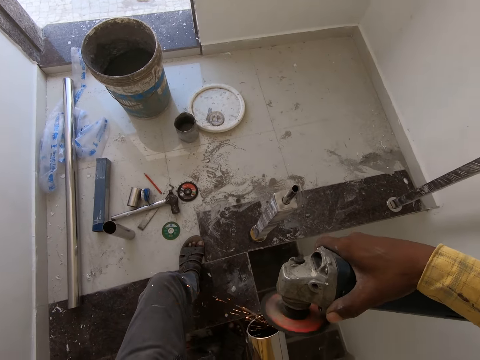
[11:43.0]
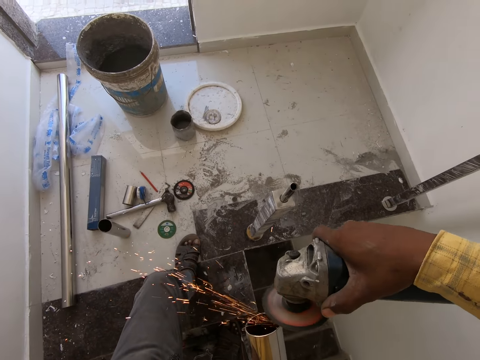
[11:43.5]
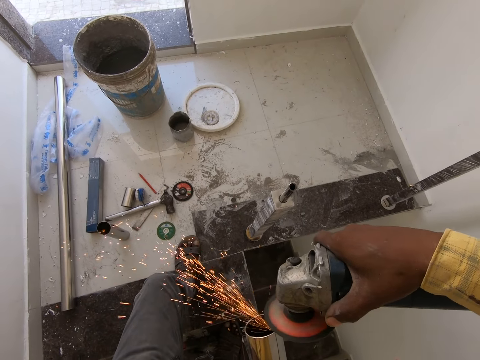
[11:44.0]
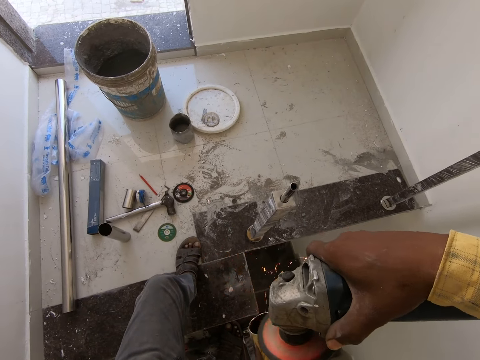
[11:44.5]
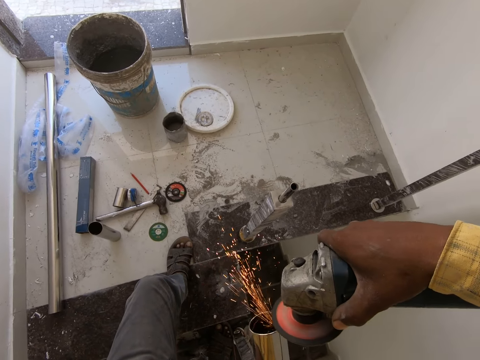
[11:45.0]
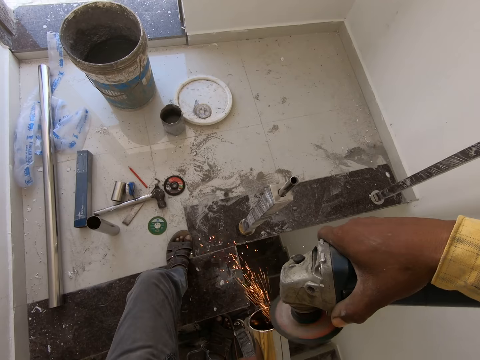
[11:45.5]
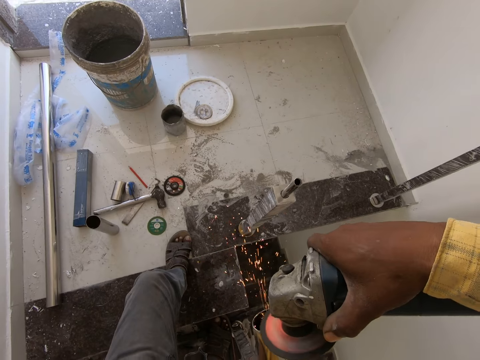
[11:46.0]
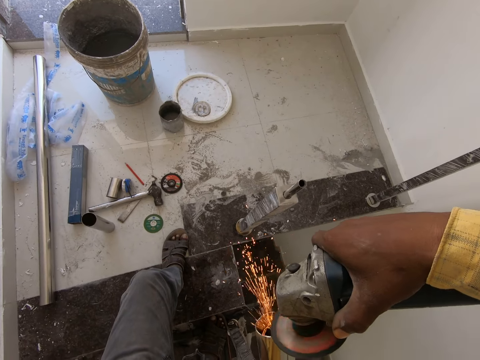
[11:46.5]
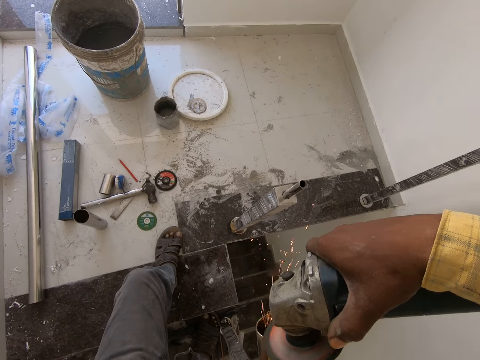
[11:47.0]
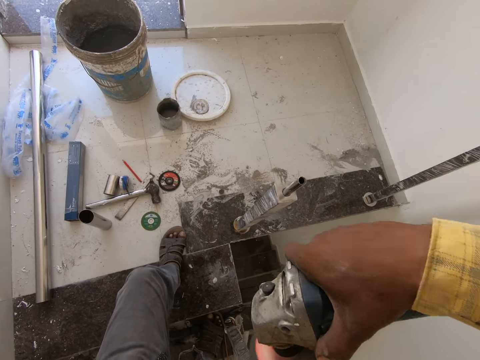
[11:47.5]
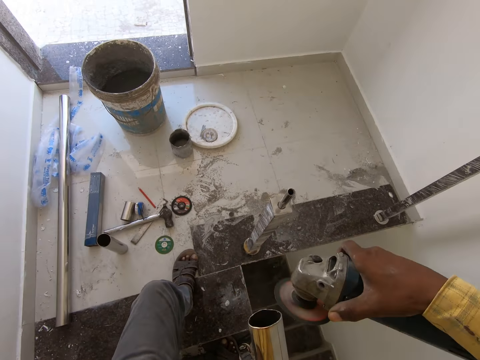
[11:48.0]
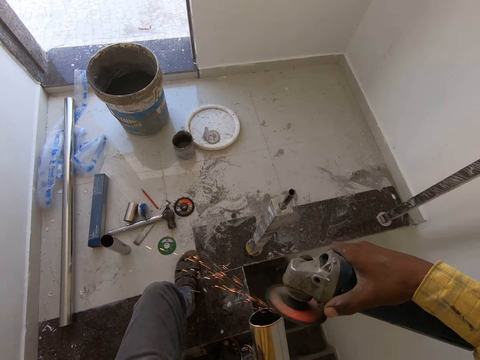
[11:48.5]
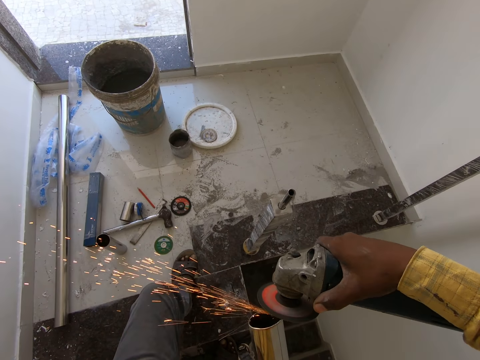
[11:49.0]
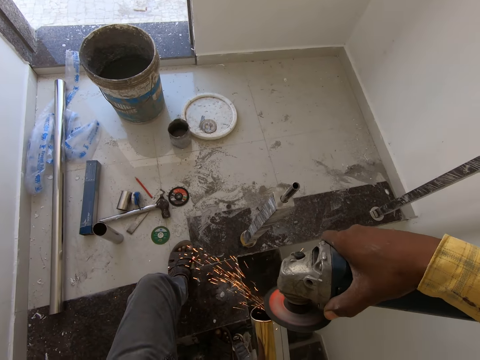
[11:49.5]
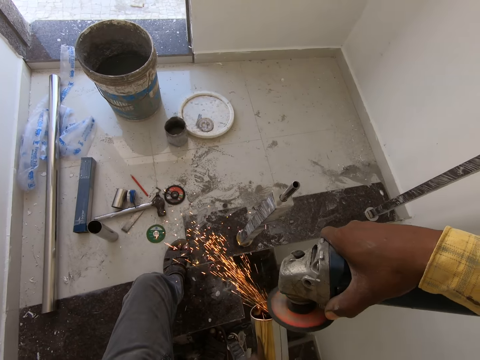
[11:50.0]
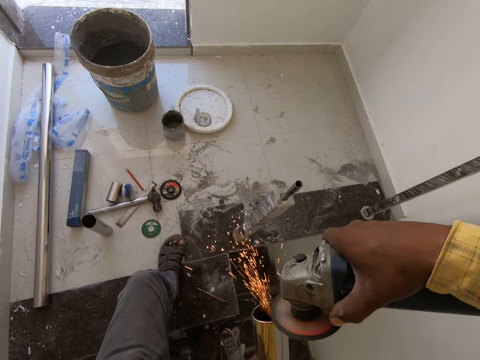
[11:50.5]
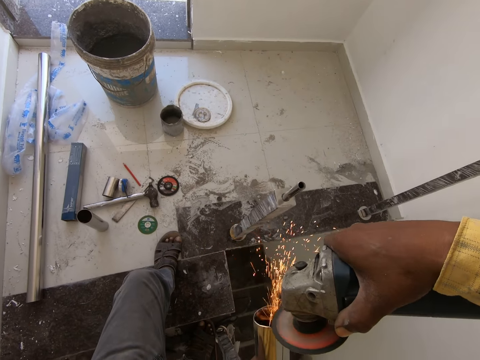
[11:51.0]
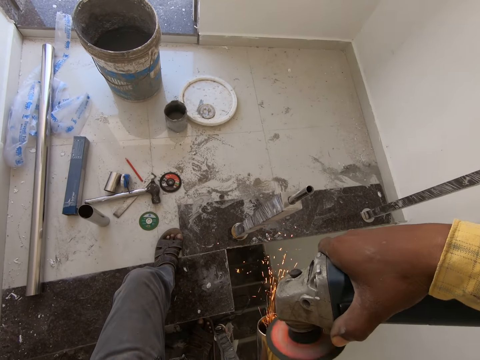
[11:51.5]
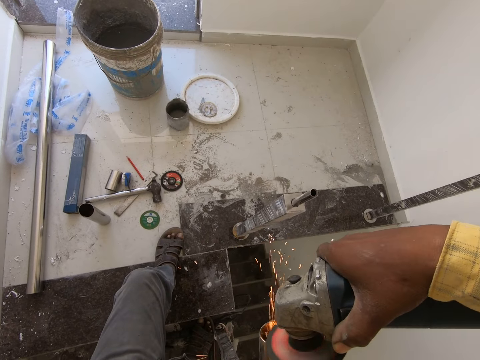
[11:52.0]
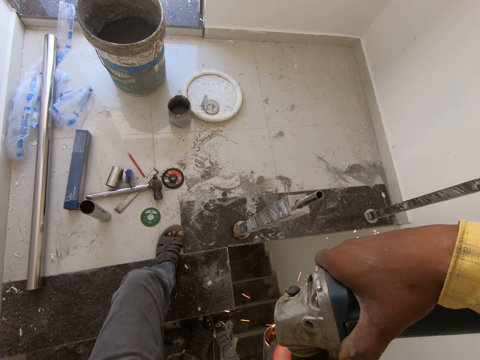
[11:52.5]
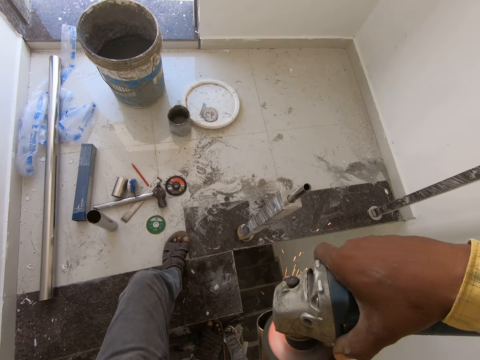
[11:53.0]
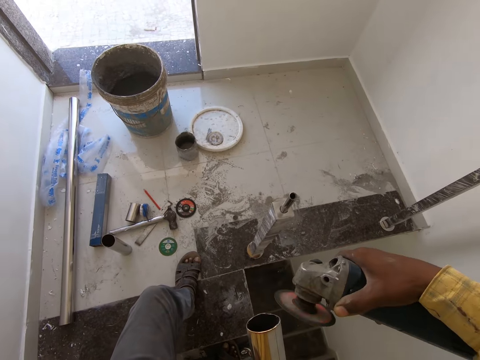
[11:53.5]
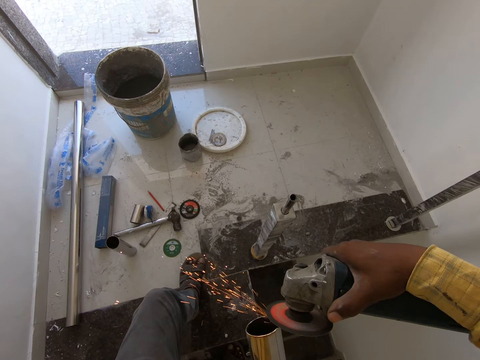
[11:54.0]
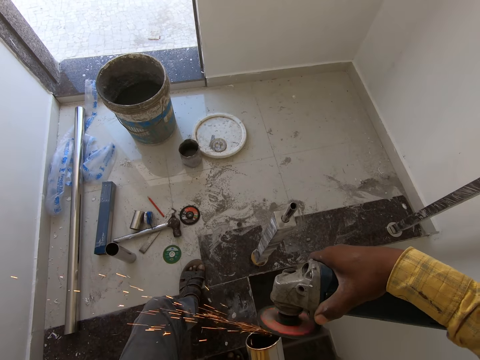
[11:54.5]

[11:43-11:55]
The camera wearer holds a grinding machine. They hold the grinding machine again. They level the metal pipe.

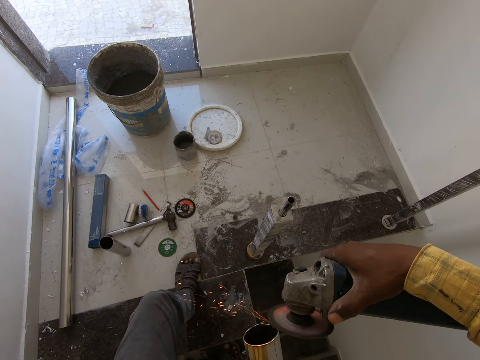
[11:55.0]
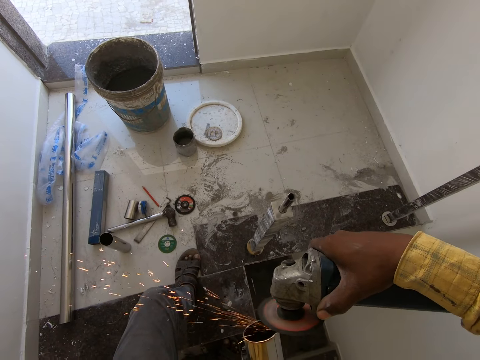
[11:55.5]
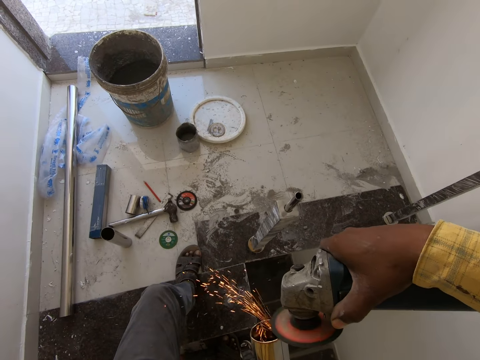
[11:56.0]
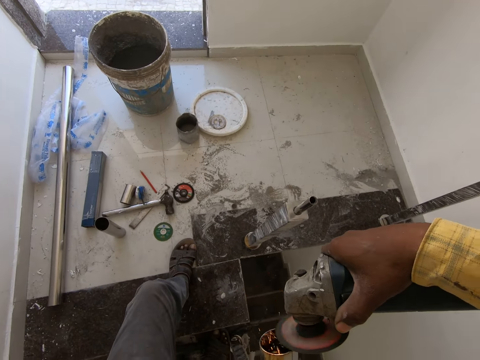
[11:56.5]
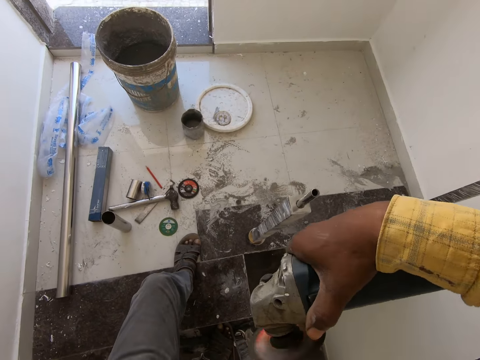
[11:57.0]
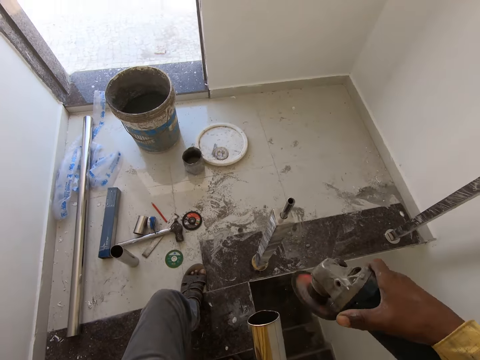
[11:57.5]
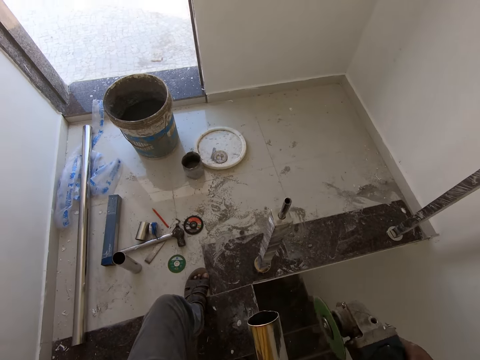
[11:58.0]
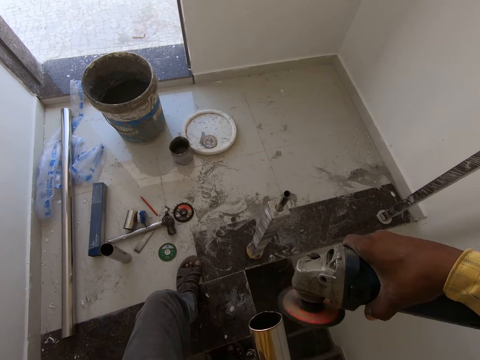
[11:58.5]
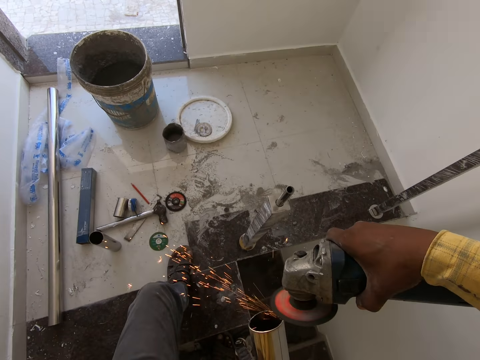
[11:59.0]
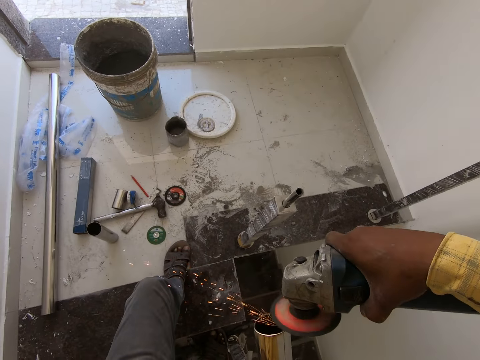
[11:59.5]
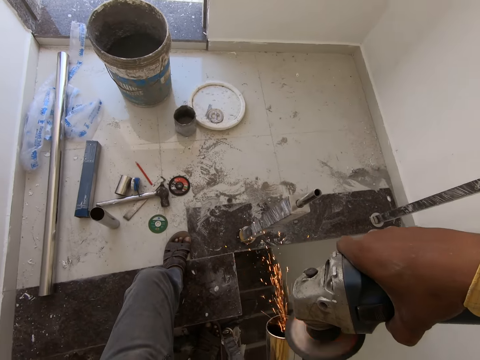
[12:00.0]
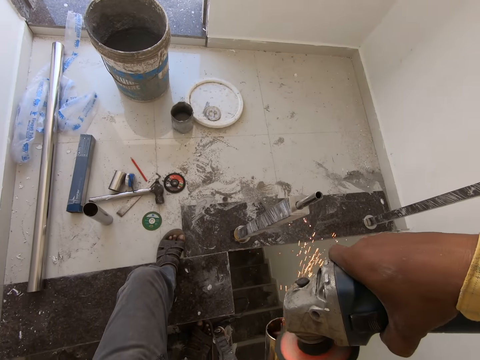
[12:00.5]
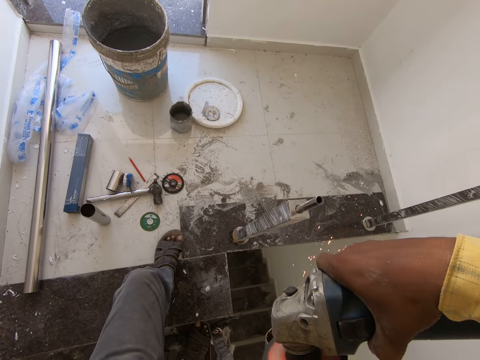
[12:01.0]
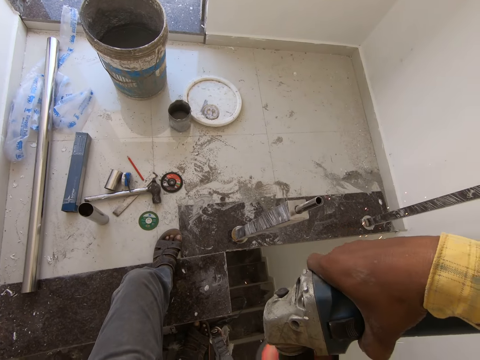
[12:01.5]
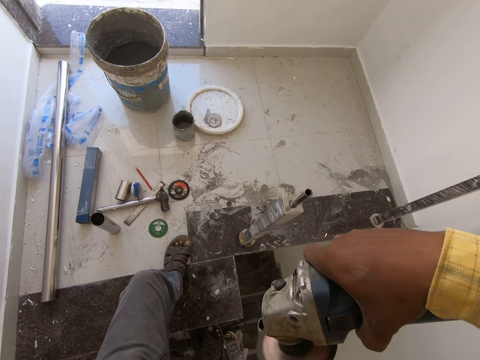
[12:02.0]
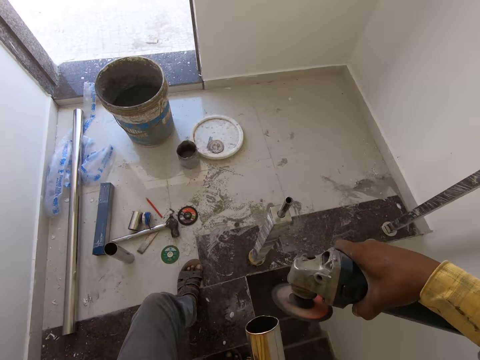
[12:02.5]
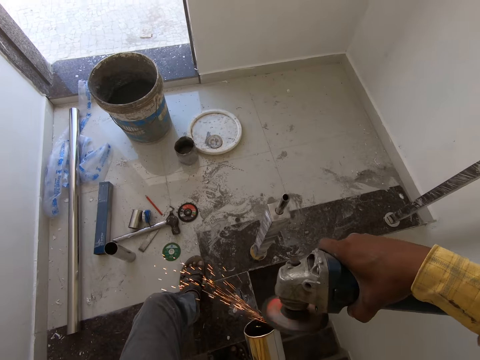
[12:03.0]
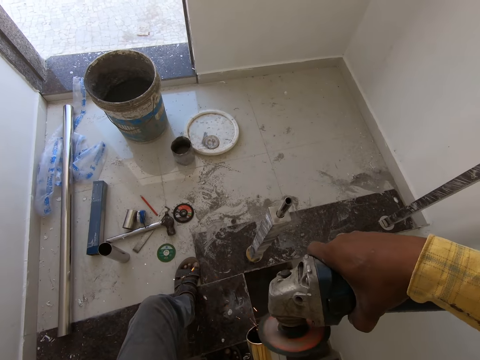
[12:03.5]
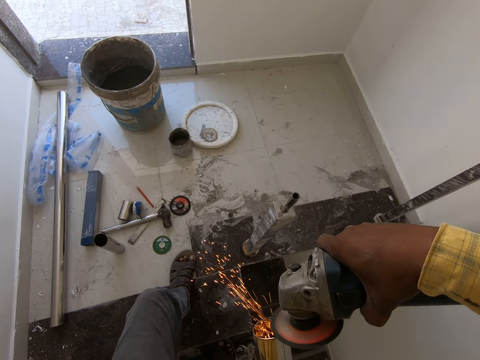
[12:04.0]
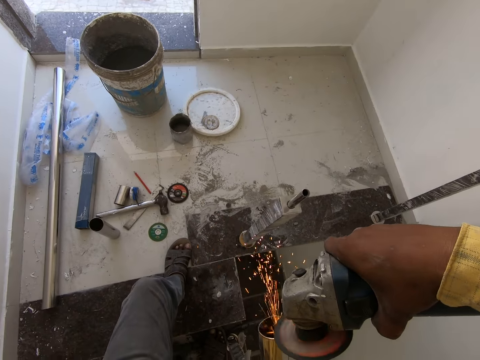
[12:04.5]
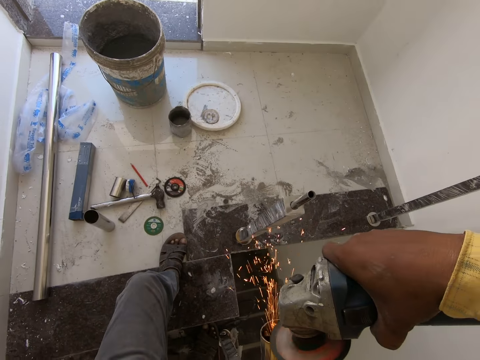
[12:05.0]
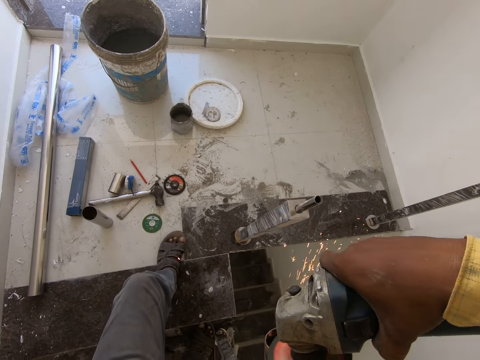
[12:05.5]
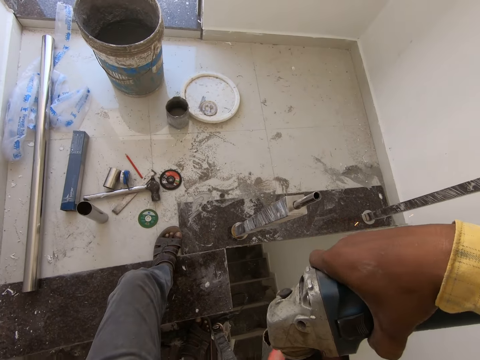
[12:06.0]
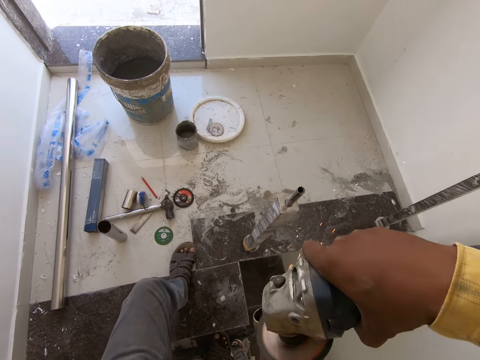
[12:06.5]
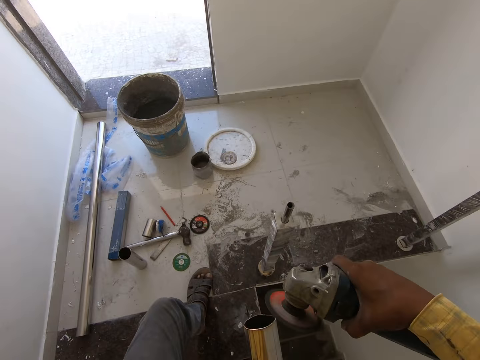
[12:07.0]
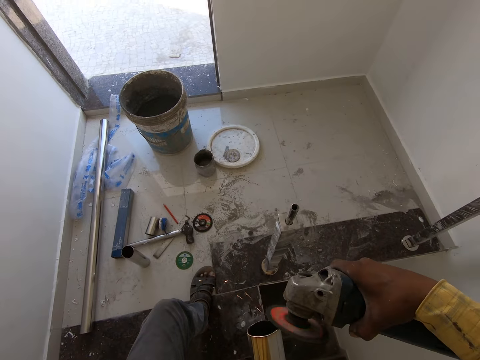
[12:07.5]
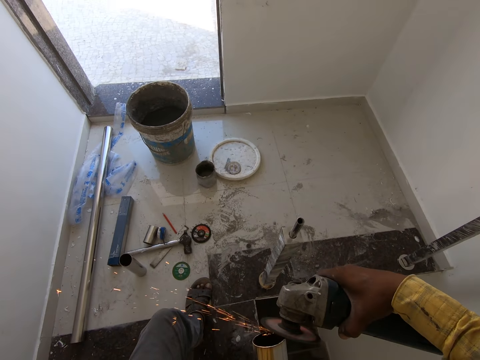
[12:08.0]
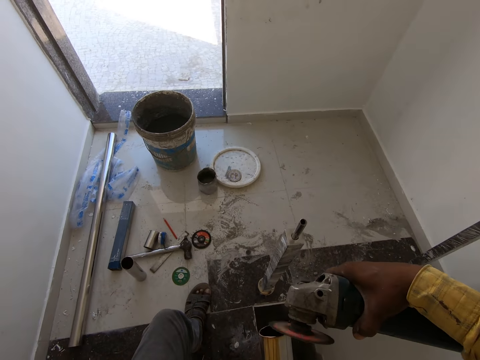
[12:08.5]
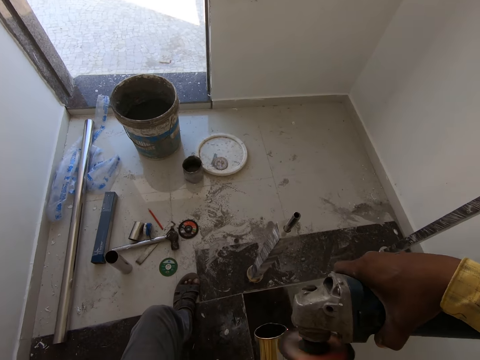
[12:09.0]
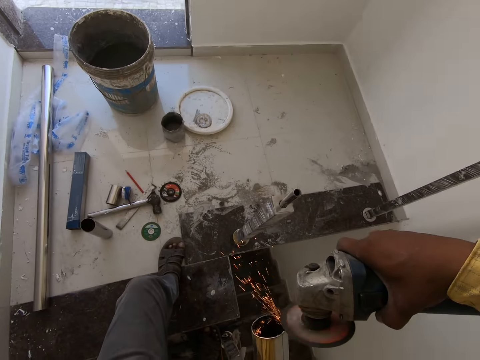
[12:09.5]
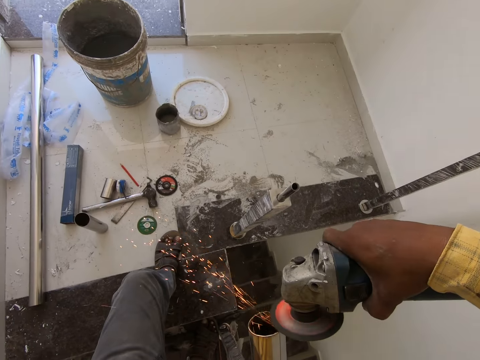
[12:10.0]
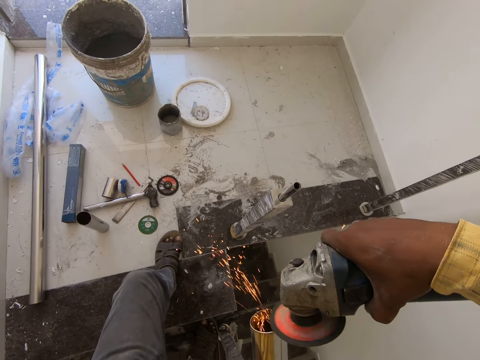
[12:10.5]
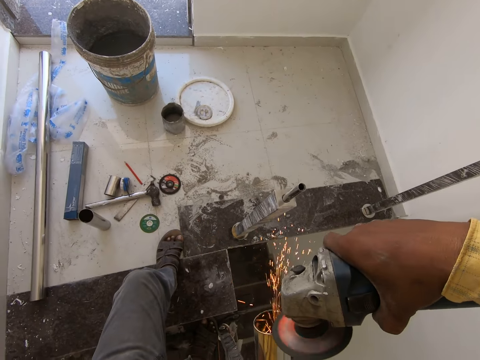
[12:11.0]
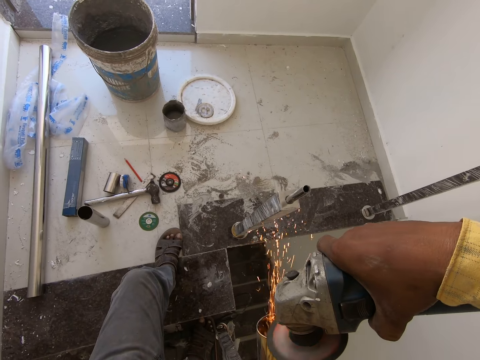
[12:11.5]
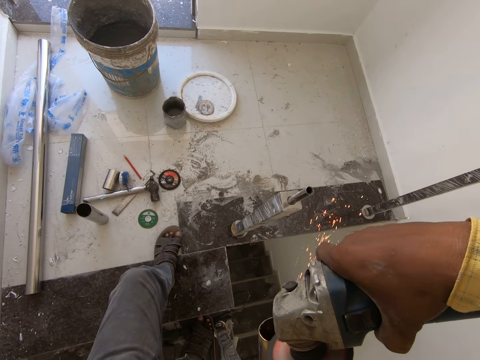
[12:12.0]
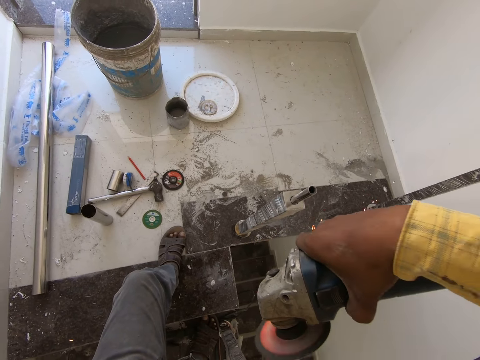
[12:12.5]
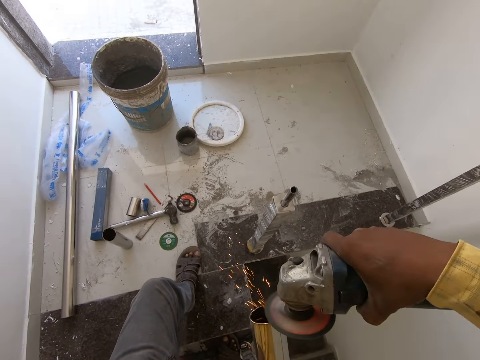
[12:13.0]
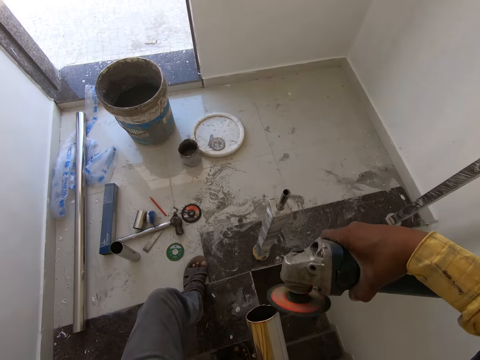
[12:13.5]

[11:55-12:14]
The camera wearer holds a grinding machine. They hold the grinding machine again. They level the metal pipe.
